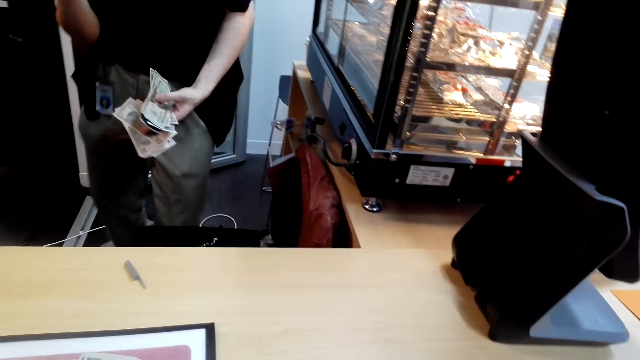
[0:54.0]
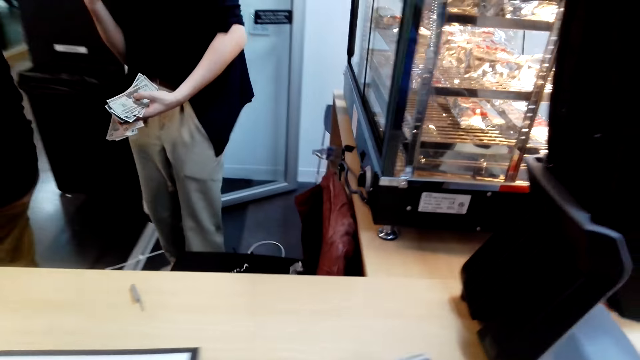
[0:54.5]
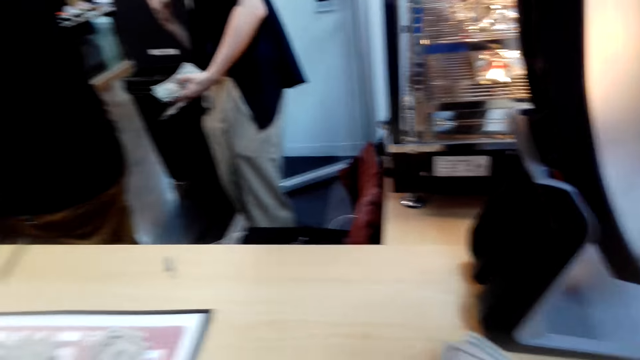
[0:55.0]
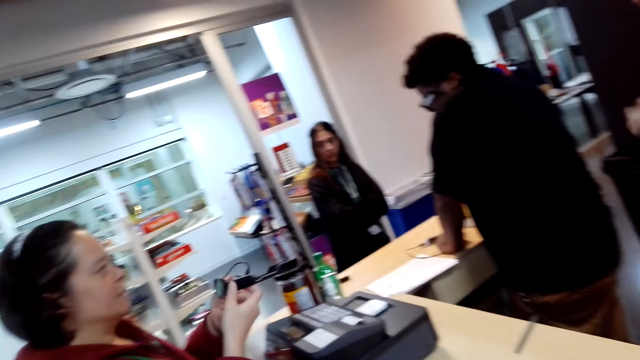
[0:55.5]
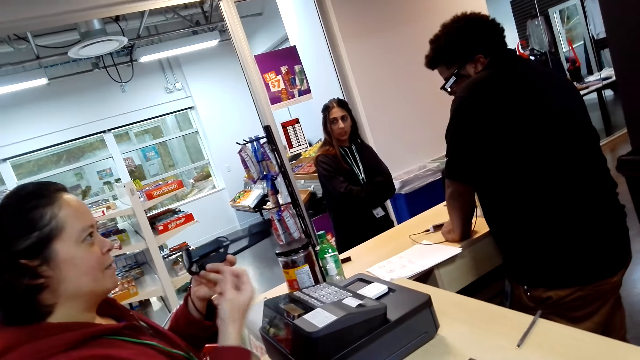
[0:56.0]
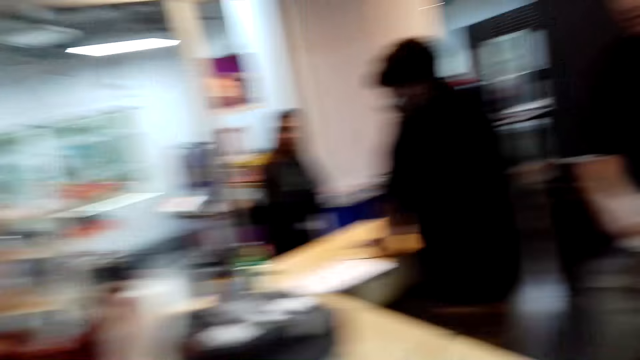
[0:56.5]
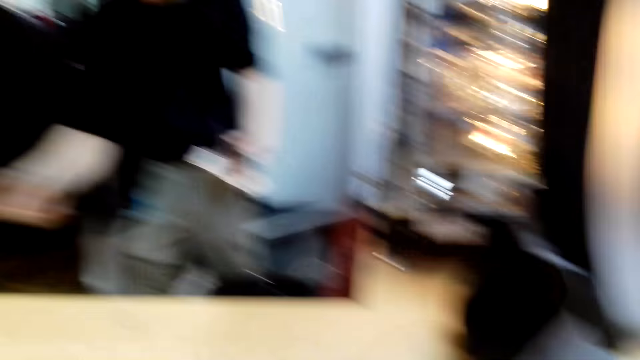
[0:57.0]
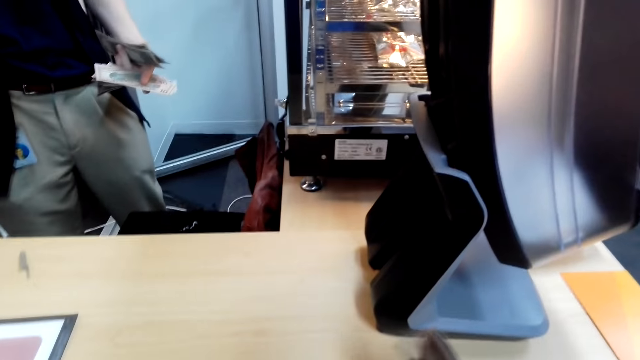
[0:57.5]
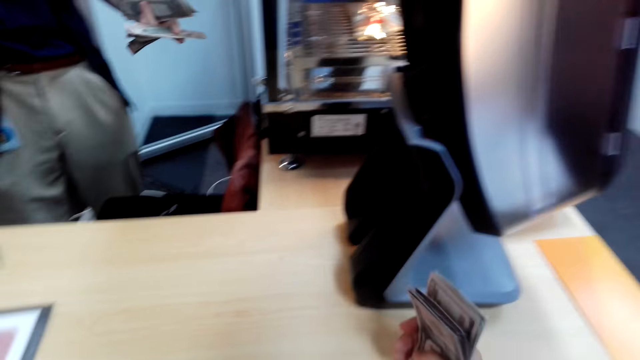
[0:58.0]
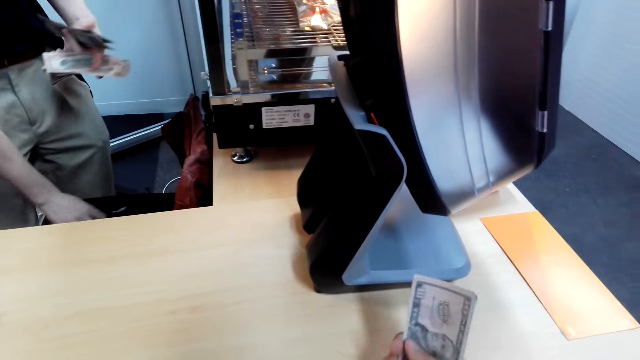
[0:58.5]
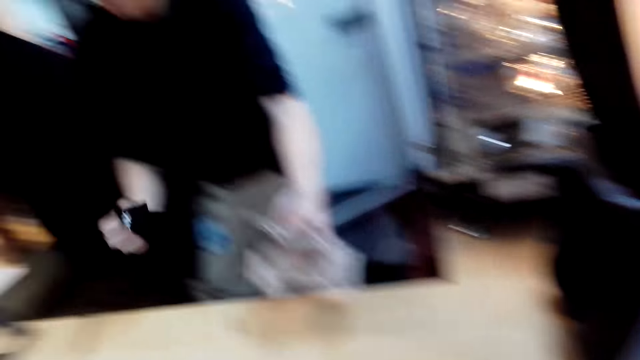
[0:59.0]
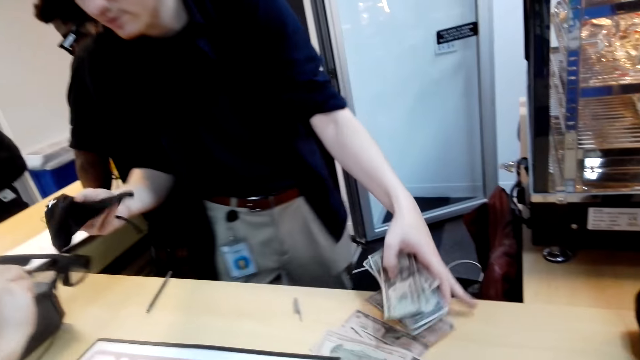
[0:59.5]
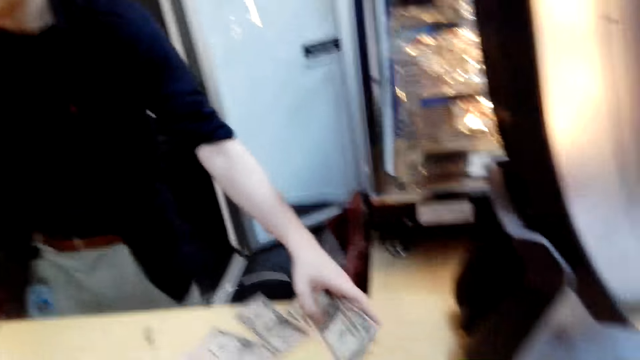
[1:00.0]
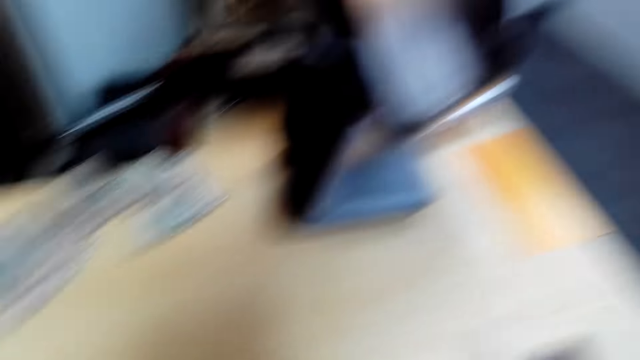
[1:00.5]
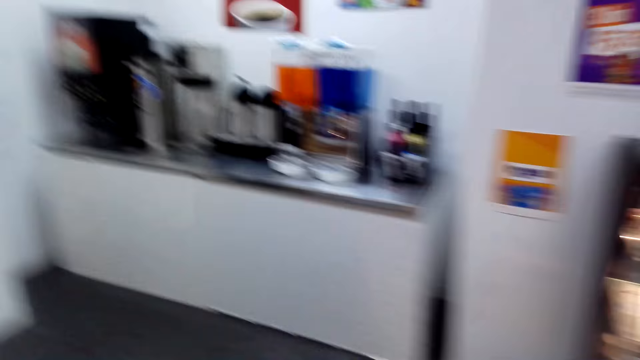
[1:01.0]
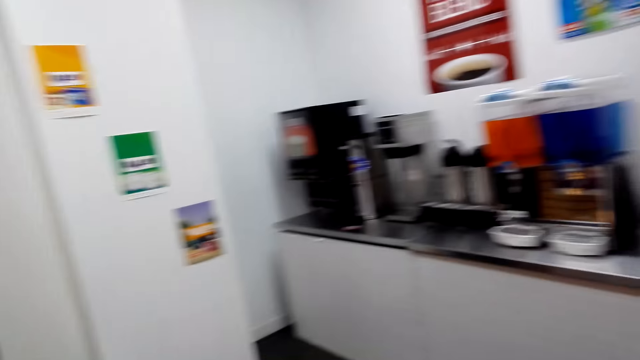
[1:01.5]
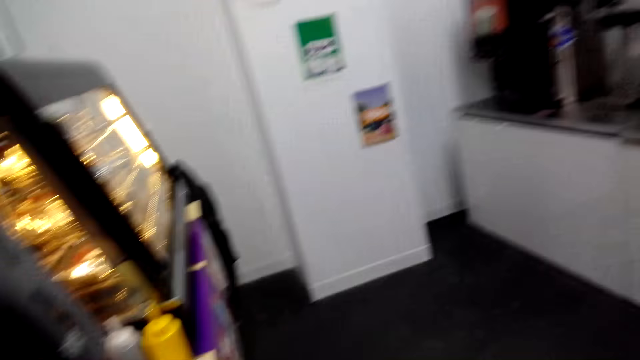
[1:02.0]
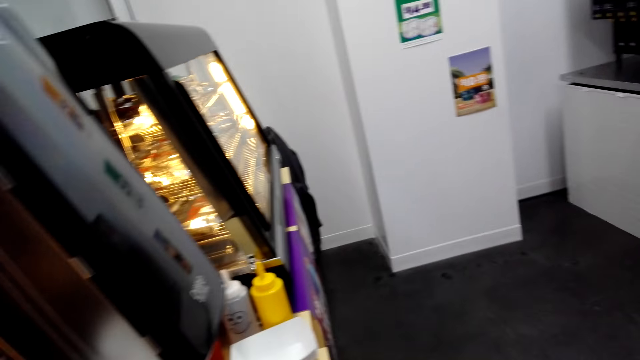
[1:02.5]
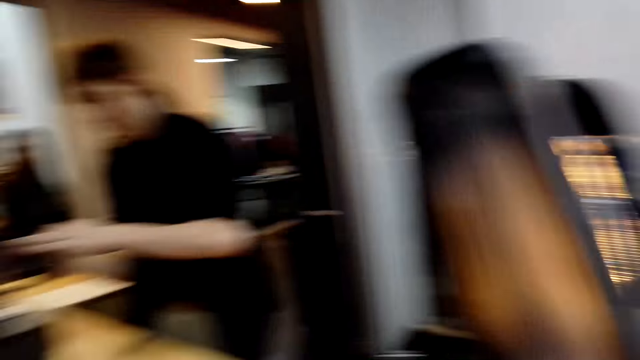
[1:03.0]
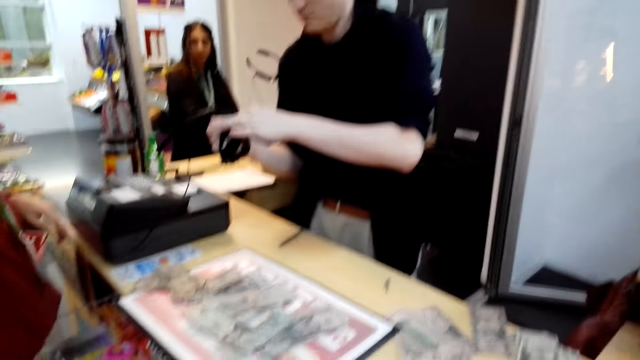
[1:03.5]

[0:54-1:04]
A person walks around. The camera wearer looks around. Another person holds glasses. The camera wearer places money on the table. The first person holds a cloth with the left hand and places money on the table. The camera wearer looks around.

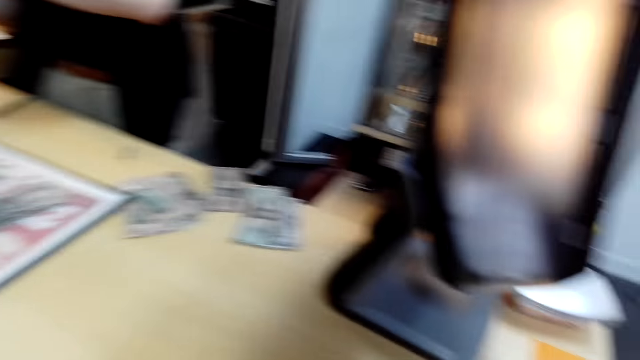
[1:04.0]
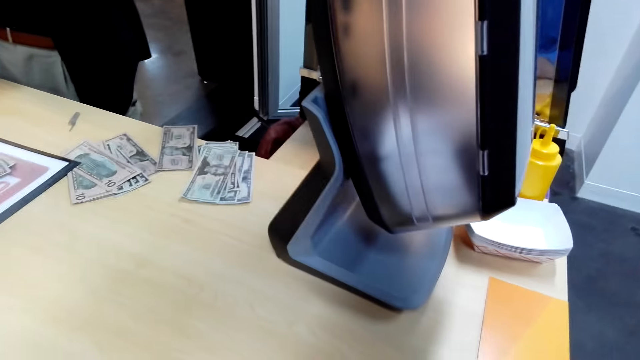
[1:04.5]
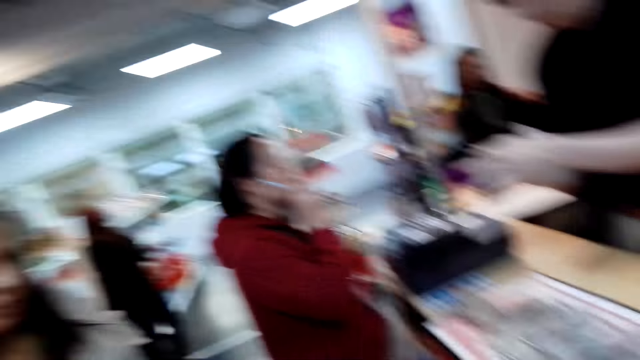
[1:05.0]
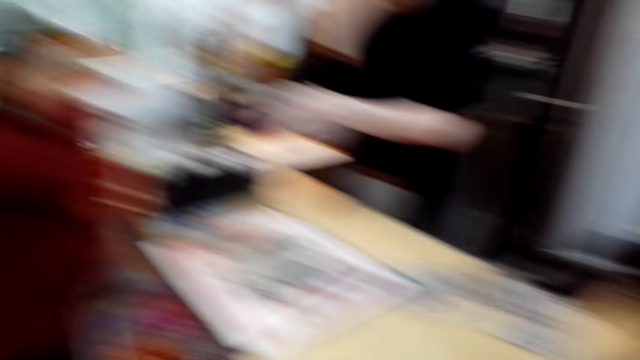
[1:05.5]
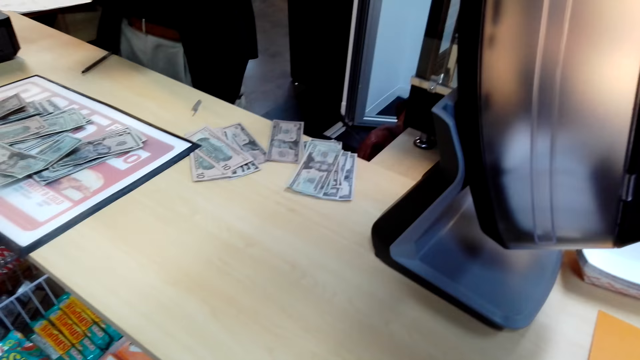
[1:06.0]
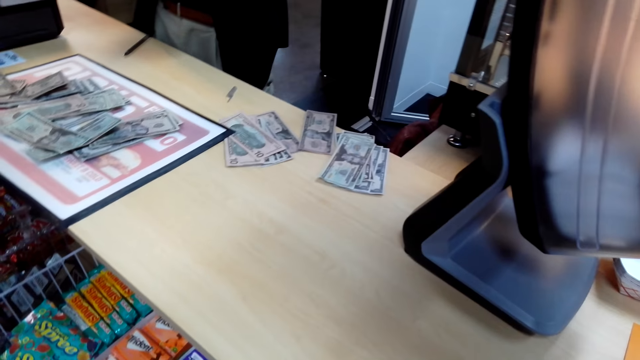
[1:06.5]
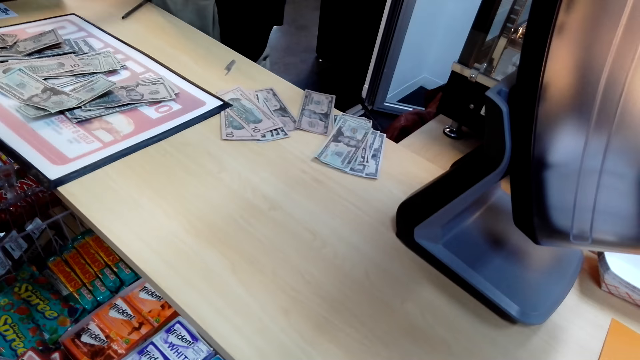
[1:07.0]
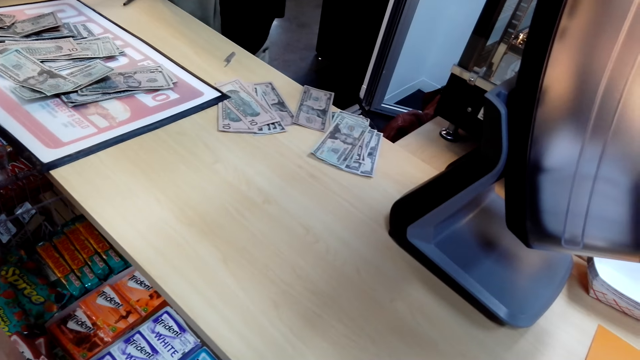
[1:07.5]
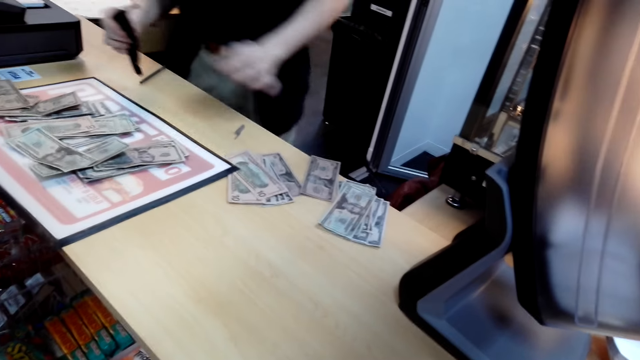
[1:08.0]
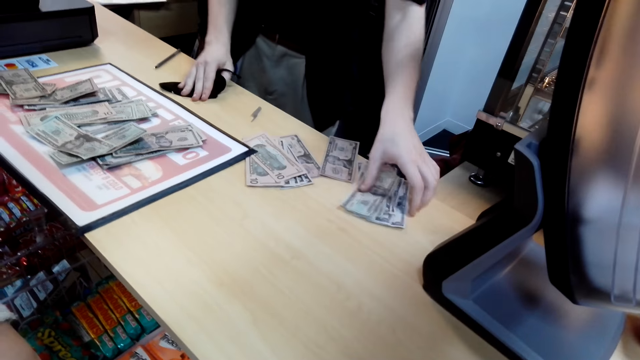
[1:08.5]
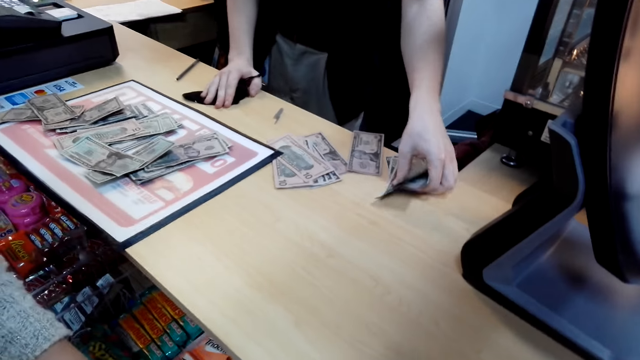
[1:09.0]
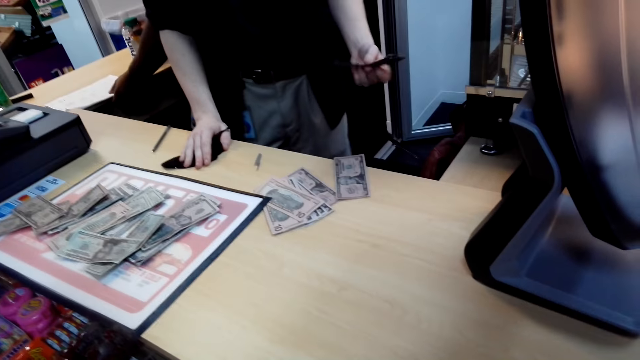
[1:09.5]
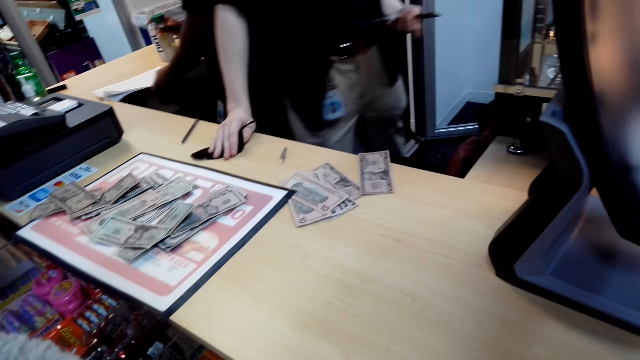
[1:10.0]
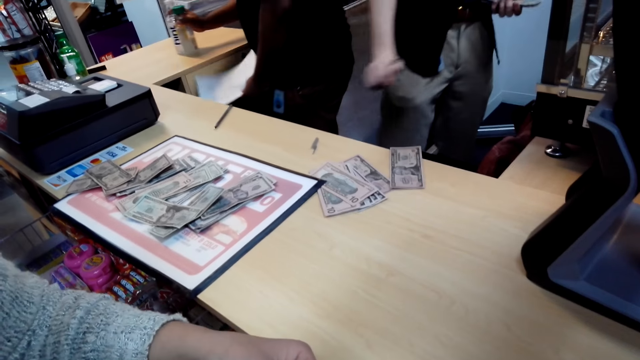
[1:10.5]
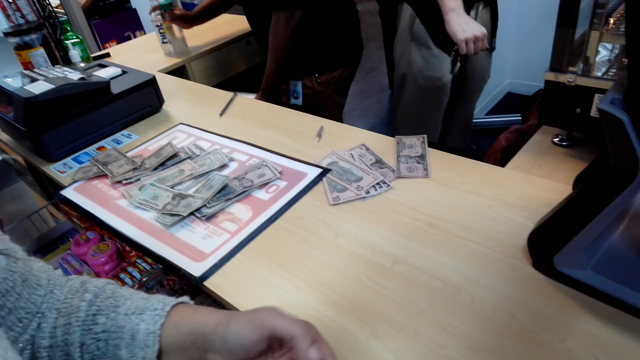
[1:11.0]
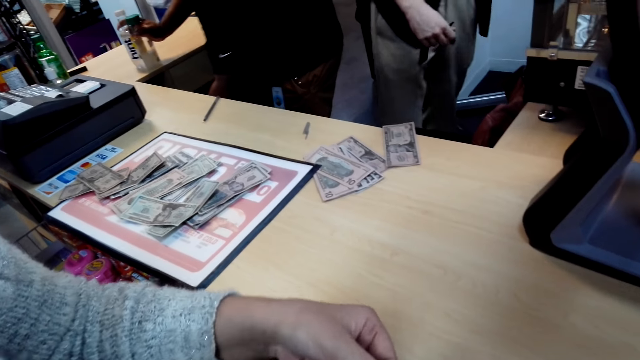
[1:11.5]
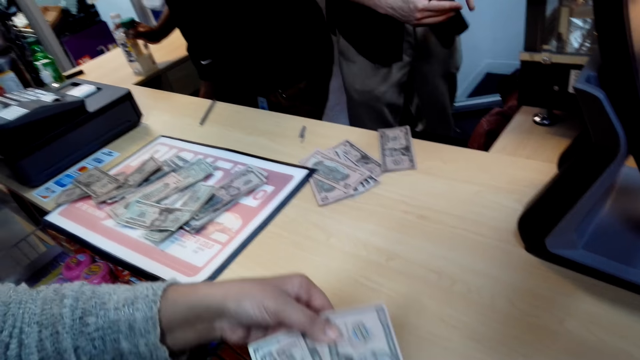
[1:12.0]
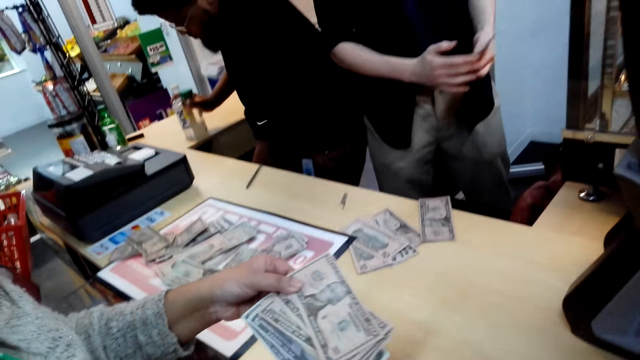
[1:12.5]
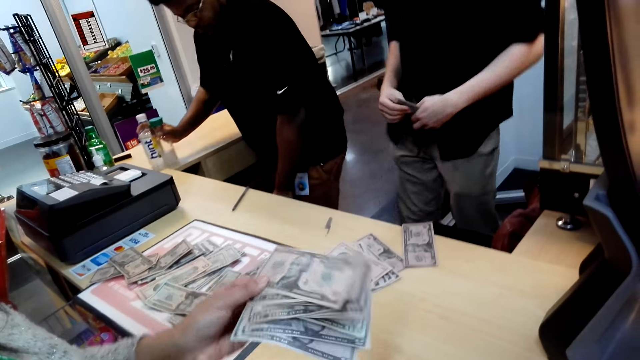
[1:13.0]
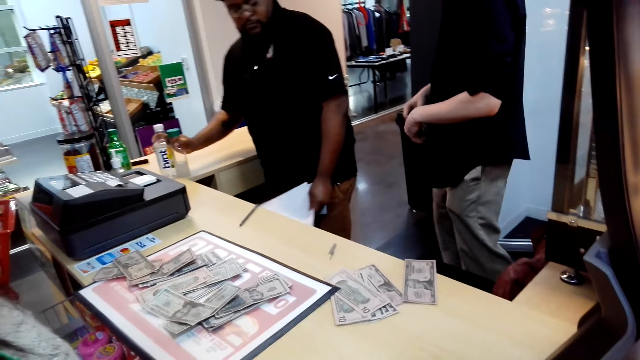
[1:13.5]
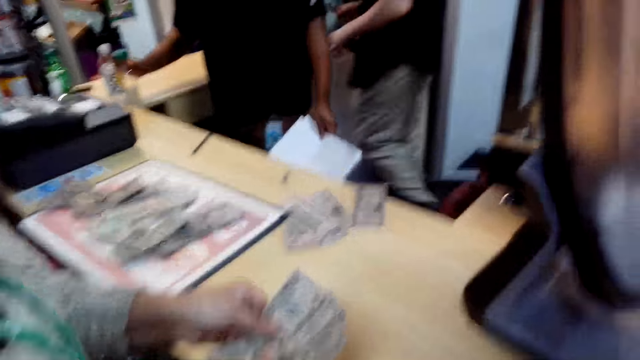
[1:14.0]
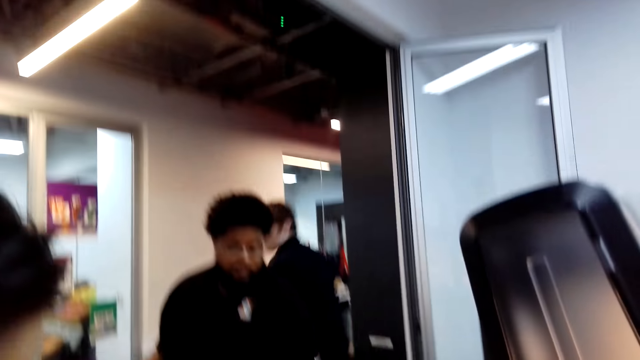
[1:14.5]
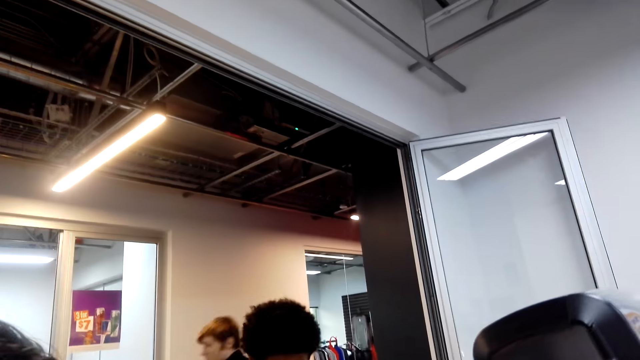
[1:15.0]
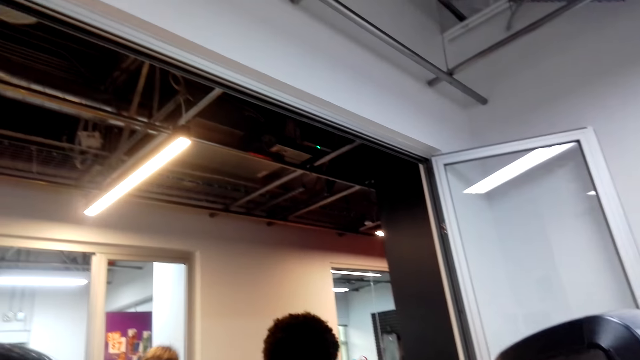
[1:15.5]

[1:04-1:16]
A person holds glasses. The camera wearer looks around. Another person dialogues with the camera wearer. A third person holds glasses with both hands. The camera wearer looks around. The first person picks up money from the table. The camera wearer looks around. The first person walks around. Another person places paper on a shelf. The second person dialogues with the camera wearer and holds money with the left hand. The camera wearer holds money. Another person walks around.
